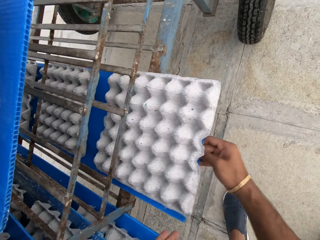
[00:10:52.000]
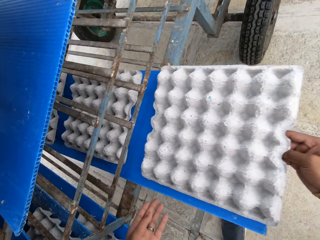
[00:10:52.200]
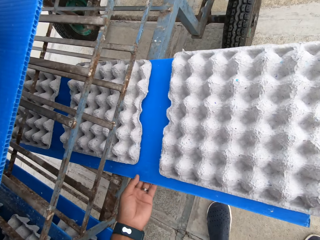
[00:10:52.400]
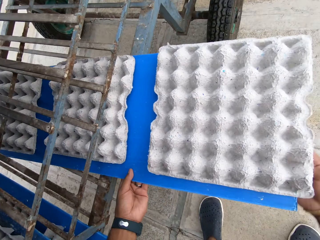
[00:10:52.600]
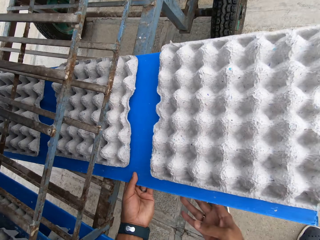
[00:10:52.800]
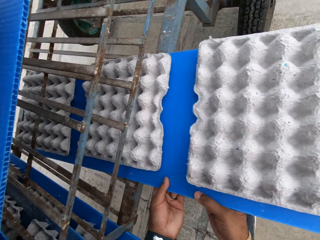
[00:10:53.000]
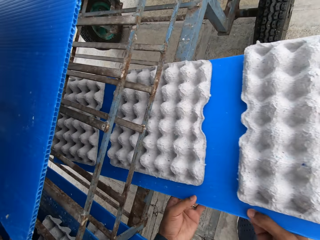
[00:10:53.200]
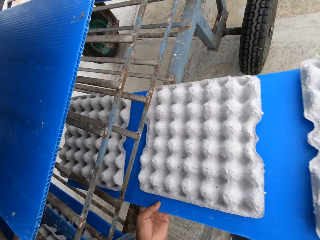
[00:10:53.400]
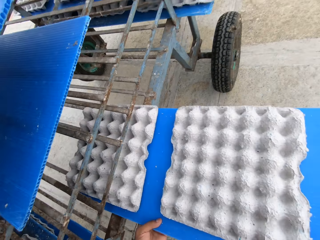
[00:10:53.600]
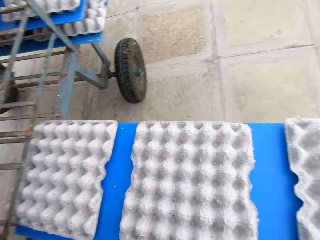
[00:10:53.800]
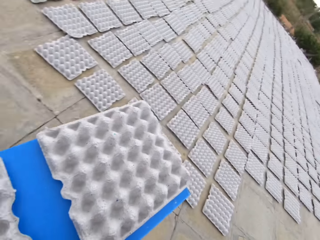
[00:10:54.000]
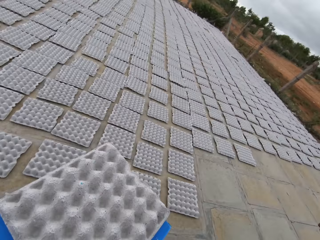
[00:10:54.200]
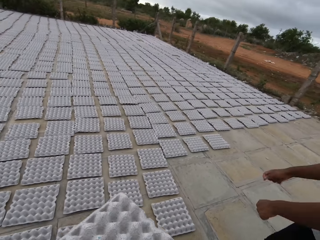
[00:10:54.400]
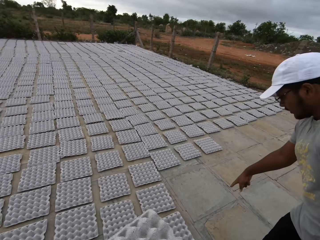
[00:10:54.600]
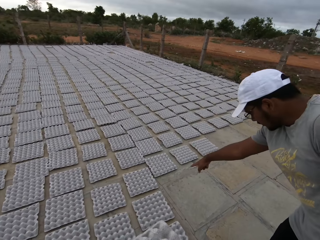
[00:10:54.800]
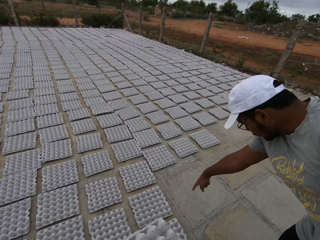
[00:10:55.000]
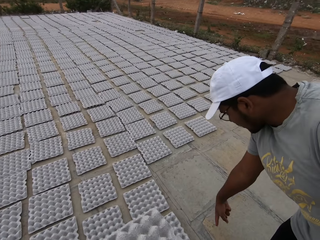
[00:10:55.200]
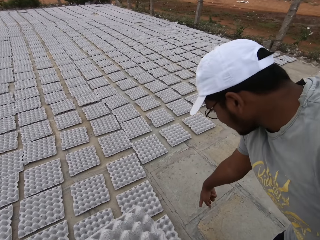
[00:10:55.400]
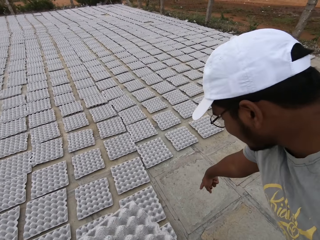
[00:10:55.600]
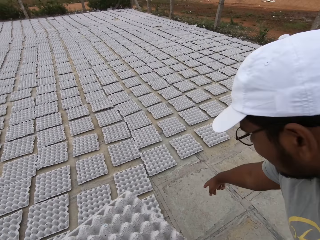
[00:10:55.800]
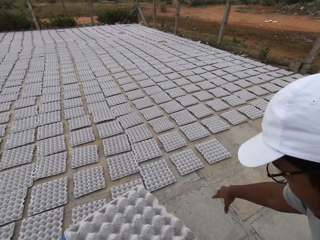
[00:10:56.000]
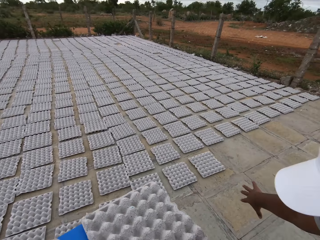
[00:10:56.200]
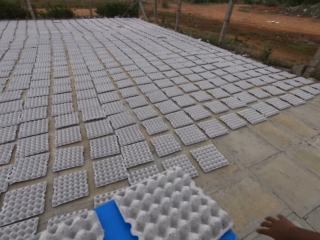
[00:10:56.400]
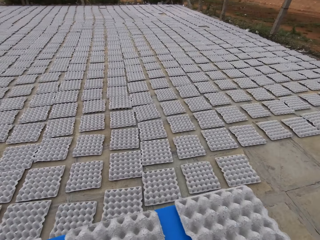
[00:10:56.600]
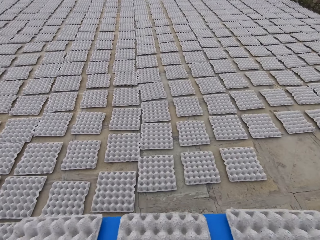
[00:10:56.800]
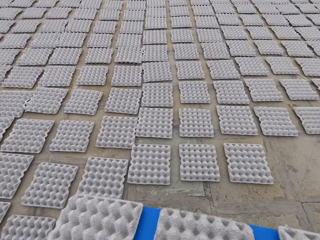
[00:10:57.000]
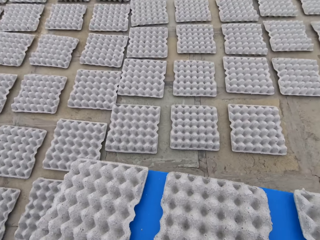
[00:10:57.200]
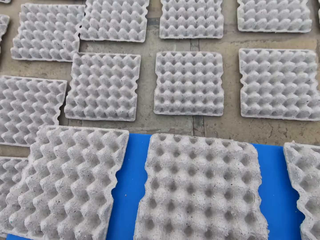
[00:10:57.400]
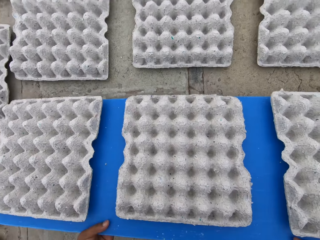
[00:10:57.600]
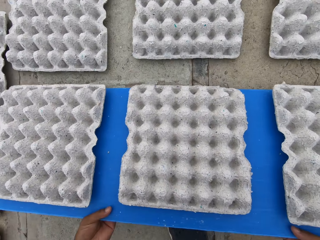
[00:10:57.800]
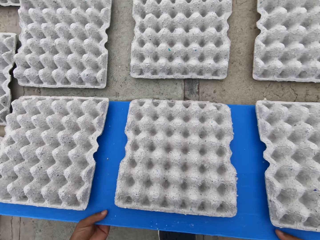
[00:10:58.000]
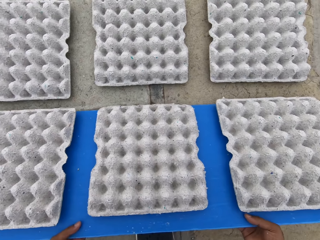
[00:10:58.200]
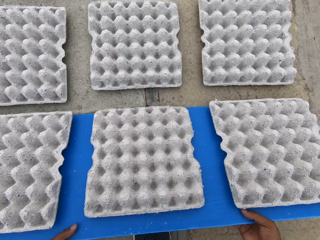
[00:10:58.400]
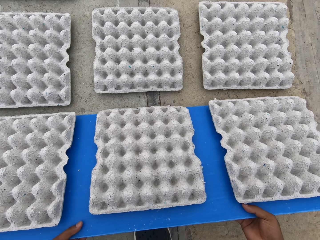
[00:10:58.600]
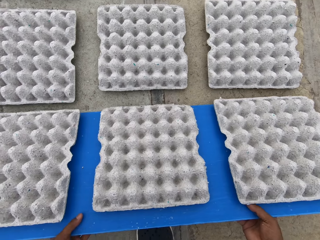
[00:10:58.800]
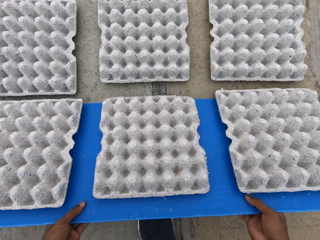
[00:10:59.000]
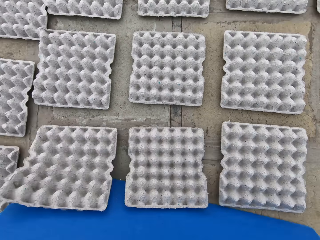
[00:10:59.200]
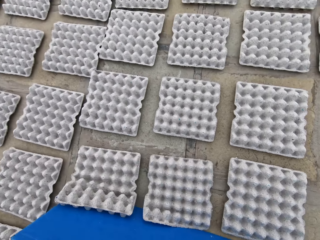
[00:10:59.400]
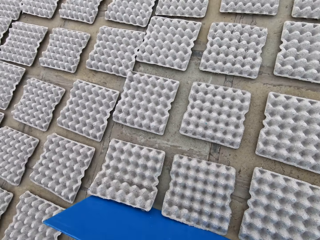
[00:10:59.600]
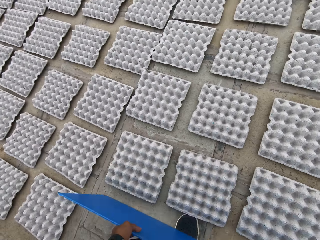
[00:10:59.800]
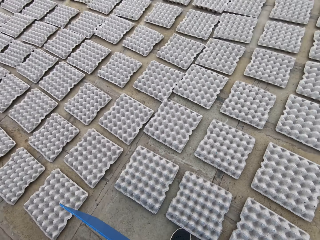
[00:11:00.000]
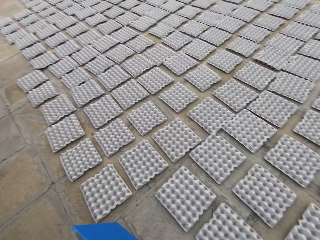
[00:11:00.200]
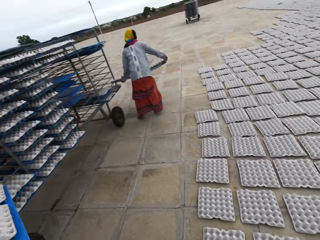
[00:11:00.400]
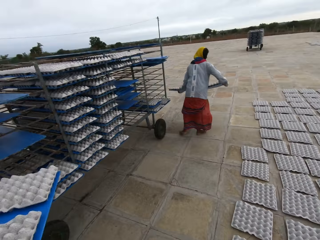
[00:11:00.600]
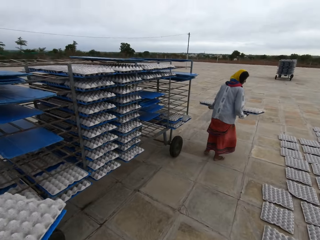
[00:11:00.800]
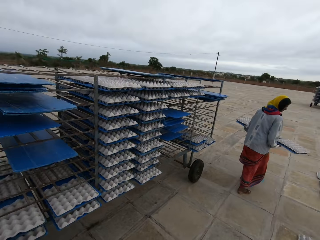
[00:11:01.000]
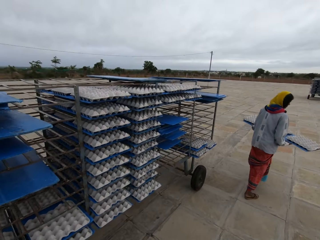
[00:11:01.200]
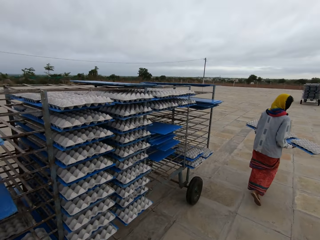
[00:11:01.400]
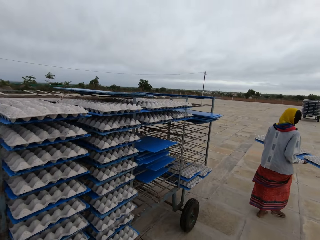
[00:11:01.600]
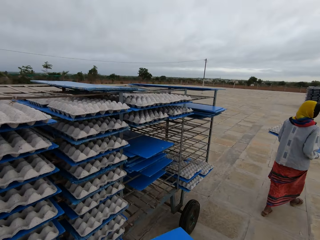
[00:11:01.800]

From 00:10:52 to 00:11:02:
The camera wearer drags a blue tray with egg trays from the rack with his right hand. He picks the pulp egg tray. He drags the blue tray from the rack with his hands. He walks around the field. A man gesticulates with his right hand. The camera wearer drops the blue tray with egg trays on the ground with his hands. He drops the egg trays on the ground with the egg tray in his hands. He walks around the field. Another man carries the blue tray with egg trays with his hands. A woman carries the blue tray with egg trays with her hands.

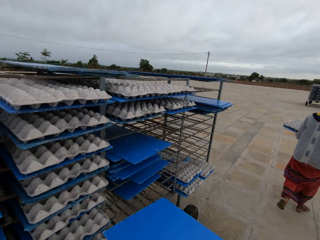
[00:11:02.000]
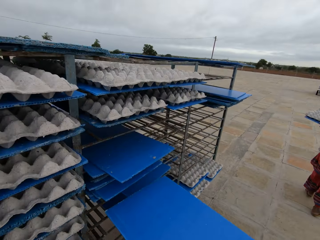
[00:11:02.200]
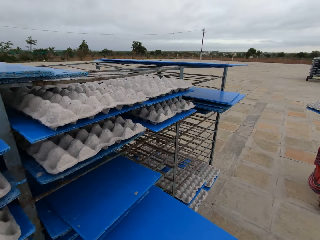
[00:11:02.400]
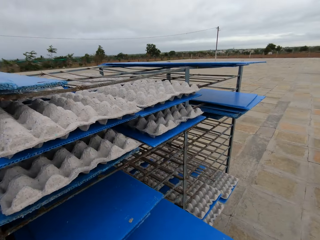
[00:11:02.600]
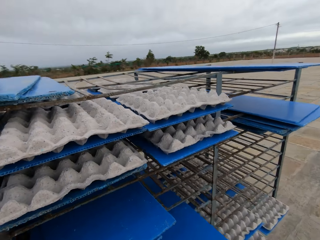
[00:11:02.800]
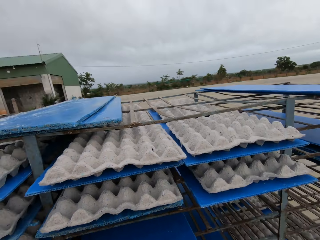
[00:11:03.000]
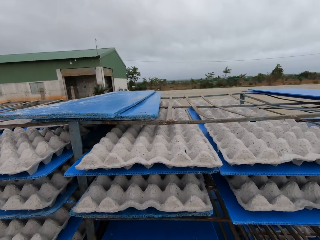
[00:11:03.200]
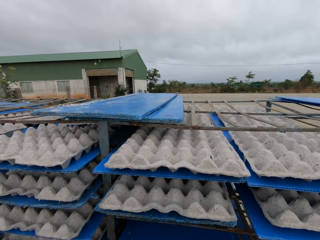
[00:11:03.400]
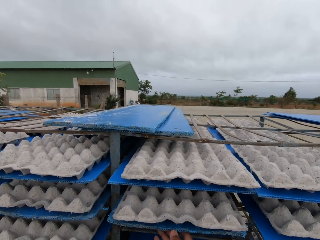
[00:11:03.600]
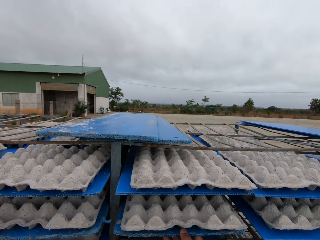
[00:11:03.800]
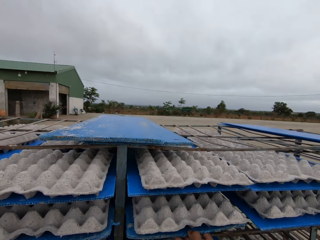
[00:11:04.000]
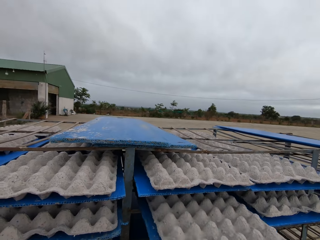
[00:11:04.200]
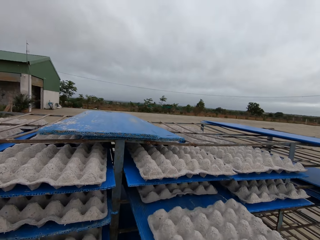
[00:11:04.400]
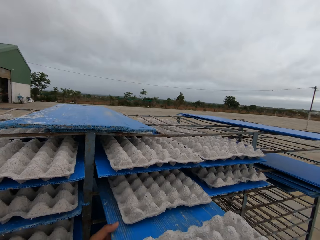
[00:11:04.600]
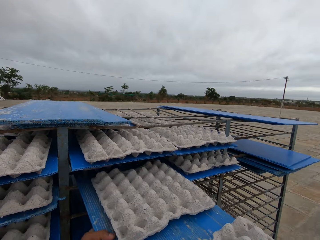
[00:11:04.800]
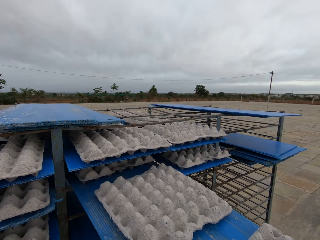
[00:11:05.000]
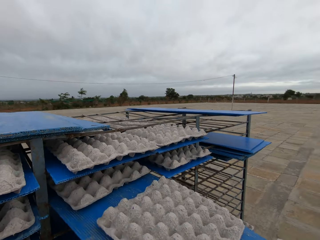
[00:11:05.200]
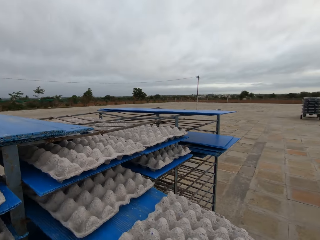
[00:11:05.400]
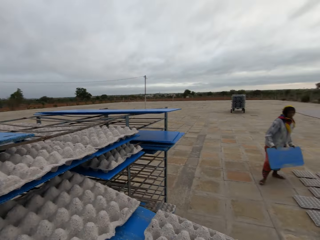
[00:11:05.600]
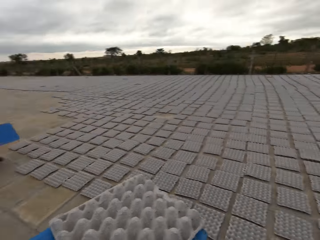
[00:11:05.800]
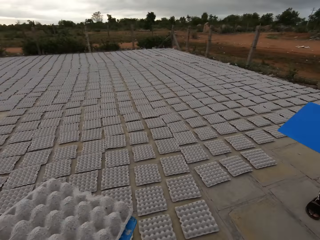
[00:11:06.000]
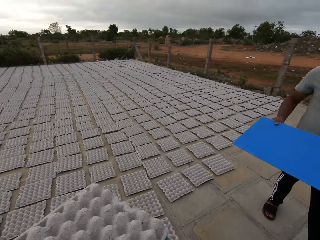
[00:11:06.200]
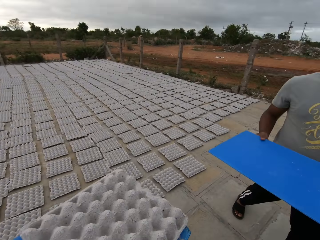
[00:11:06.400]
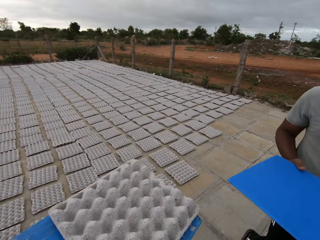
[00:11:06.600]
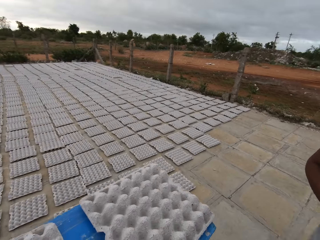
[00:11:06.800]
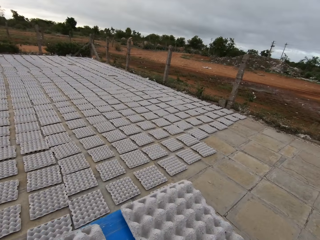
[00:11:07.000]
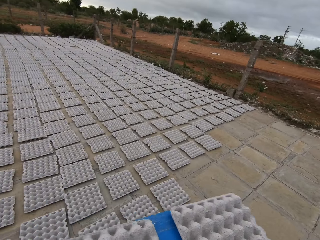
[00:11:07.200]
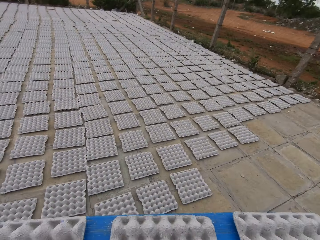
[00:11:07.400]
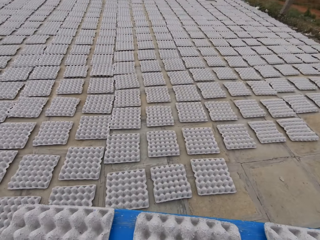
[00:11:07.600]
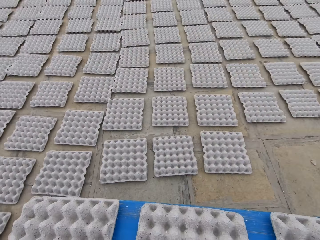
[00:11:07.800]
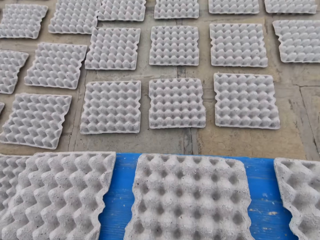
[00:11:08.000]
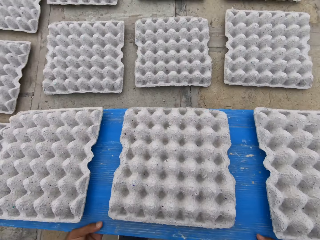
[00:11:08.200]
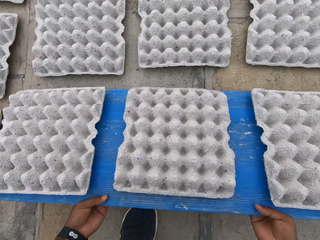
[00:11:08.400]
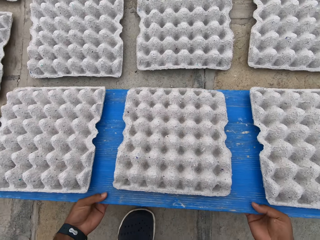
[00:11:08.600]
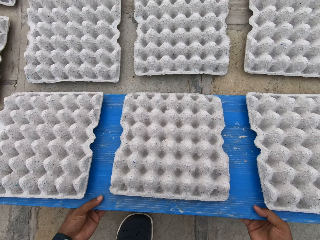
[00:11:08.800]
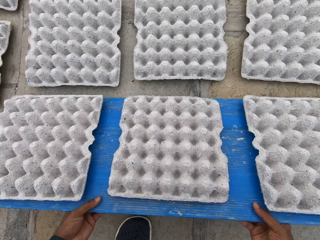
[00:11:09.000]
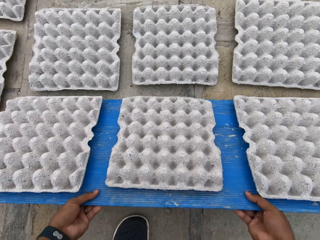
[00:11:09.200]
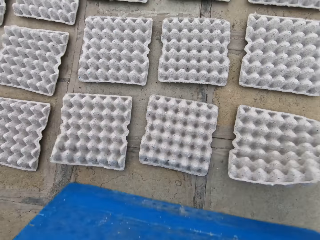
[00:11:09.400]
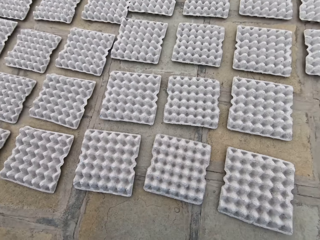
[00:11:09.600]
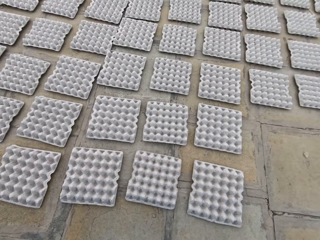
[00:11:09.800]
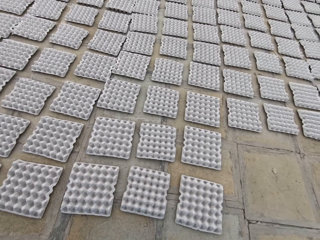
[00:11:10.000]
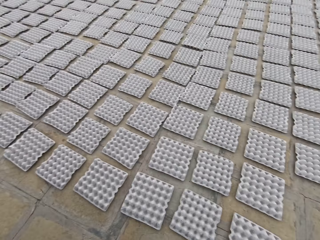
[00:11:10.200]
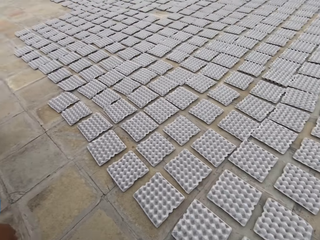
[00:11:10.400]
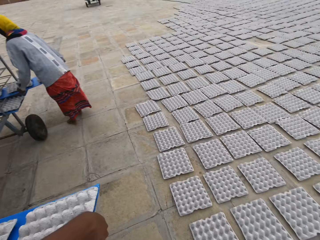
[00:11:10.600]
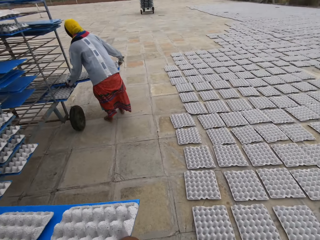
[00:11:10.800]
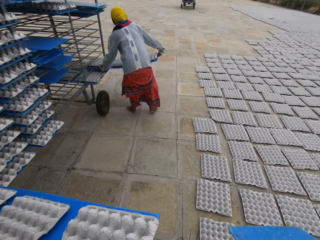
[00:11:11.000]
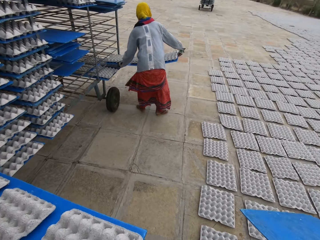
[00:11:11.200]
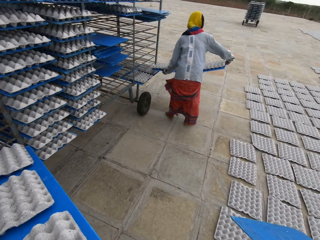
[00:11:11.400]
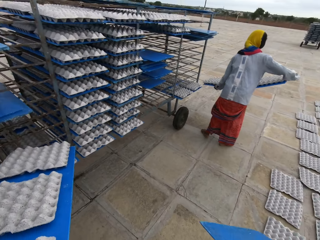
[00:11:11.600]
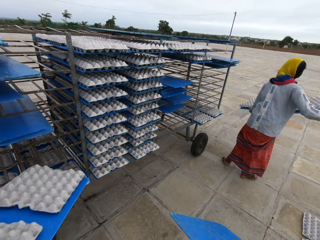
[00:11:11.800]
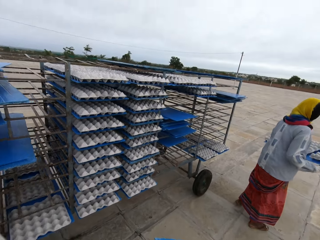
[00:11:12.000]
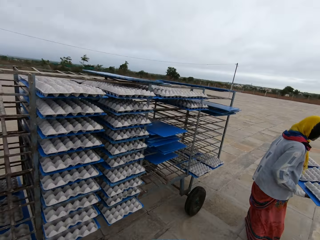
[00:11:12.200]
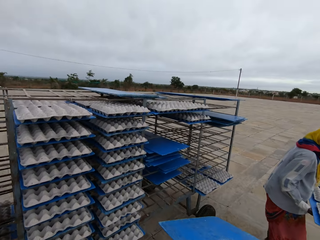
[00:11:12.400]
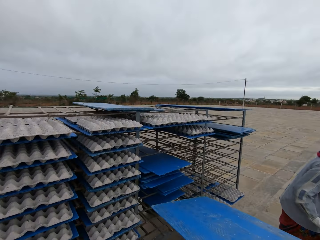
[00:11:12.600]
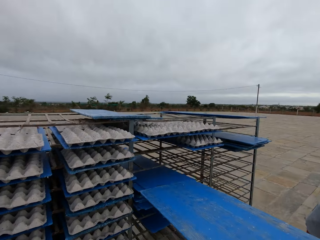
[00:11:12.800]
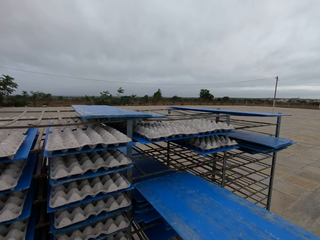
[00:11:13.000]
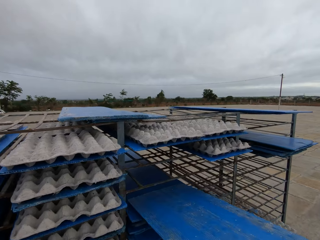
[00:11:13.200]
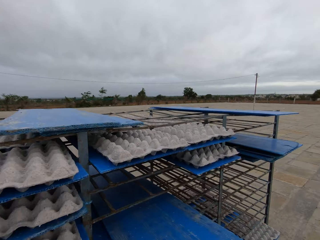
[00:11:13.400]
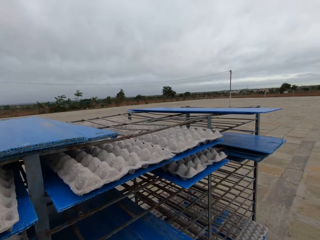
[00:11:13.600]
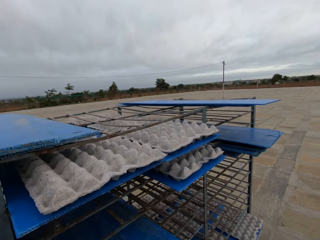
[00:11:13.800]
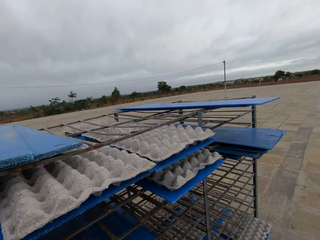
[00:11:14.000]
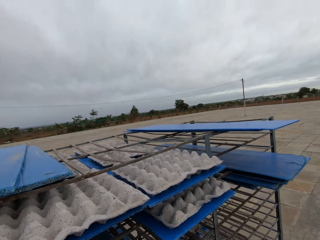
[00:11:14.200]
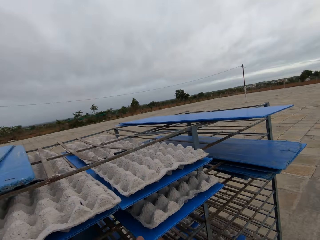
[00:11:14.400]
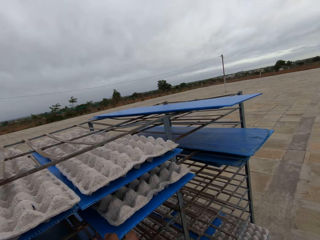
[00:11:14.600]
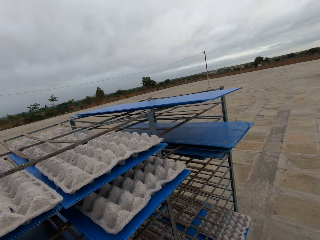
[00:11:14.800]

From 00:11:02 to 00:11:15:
The camera wearer inserts the blue tray in the rack with his right hand. He drags the blue tray with egg trays from the rack with his right hand. He picks the pulp egg tray. He drags the blue tray with egg trays from the rack with his hands. A woman holds the blue tray in her hands. A man carries the blue tray in his hands. The camera wearer walks around the field. He drops the blue tray with the egg trays on the ground with his hands. He drops the egg trays on the ground with the blue tray in his hands. The man drags the blue tray with egg trays from the rack with his hands. The woman drags the blue tray with egg trays from the rack with her hands. The camera wearer walks around the field. He inserts the blue tray in the rack with his hands.
